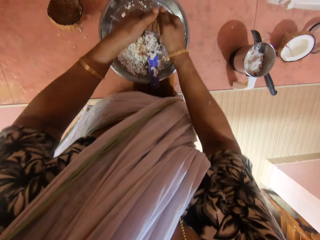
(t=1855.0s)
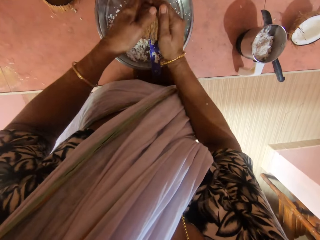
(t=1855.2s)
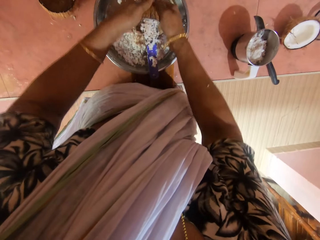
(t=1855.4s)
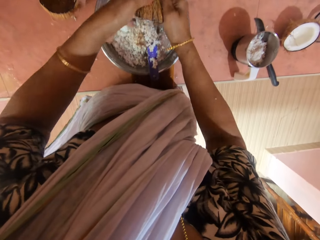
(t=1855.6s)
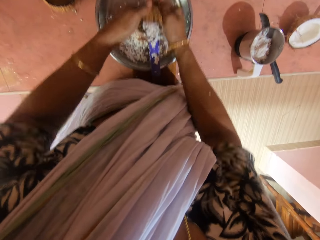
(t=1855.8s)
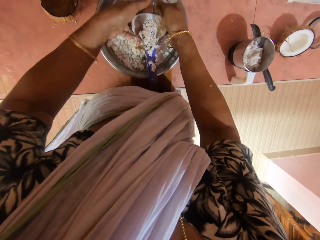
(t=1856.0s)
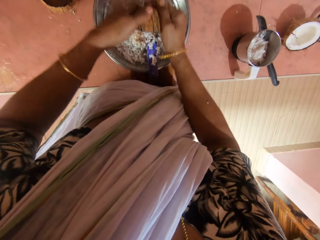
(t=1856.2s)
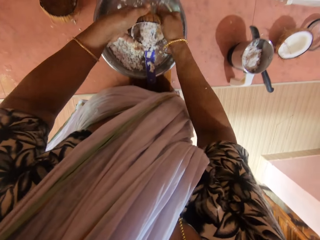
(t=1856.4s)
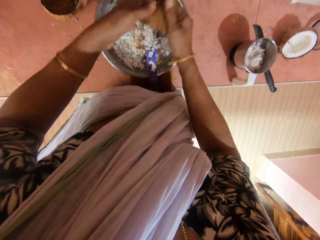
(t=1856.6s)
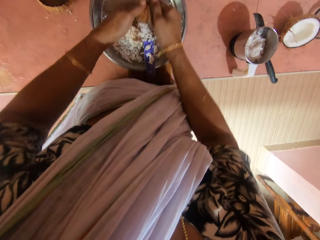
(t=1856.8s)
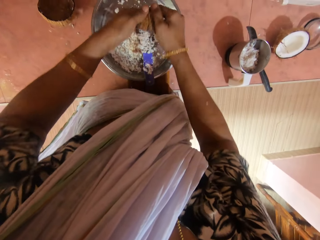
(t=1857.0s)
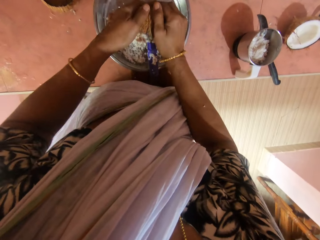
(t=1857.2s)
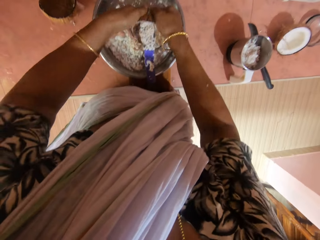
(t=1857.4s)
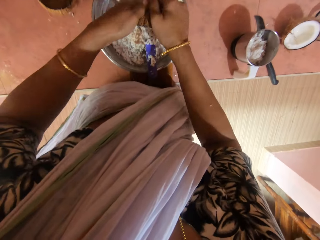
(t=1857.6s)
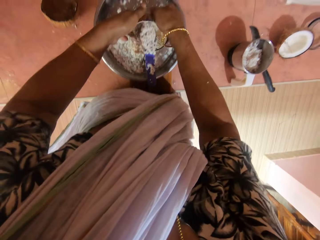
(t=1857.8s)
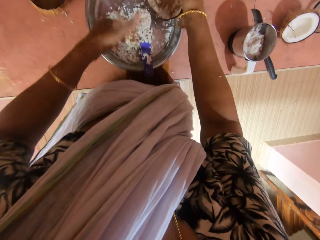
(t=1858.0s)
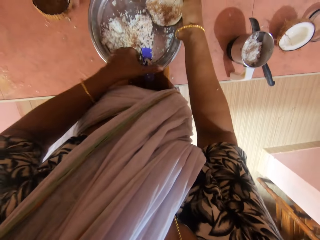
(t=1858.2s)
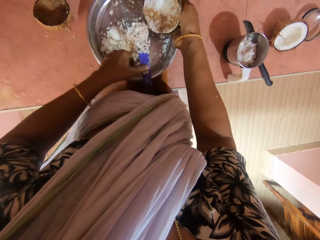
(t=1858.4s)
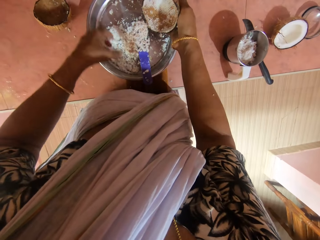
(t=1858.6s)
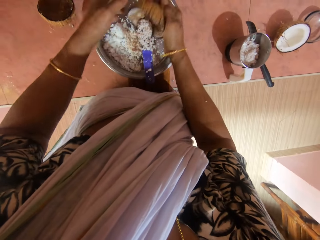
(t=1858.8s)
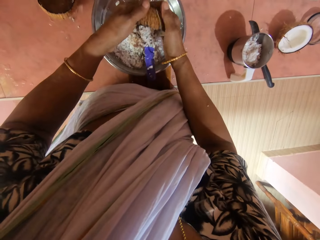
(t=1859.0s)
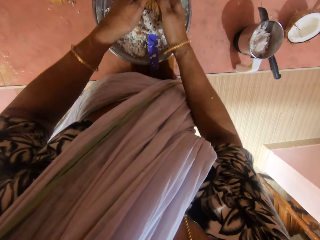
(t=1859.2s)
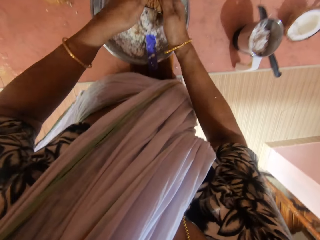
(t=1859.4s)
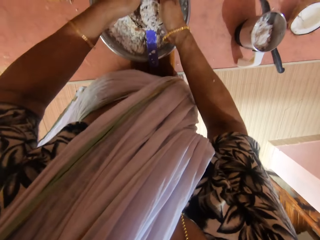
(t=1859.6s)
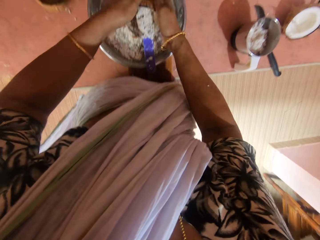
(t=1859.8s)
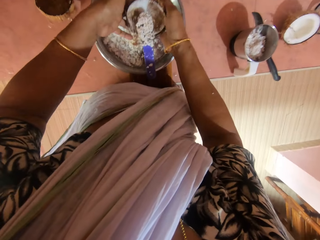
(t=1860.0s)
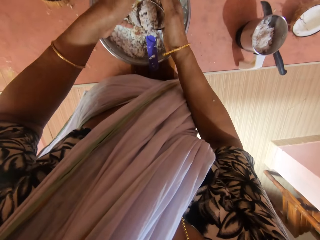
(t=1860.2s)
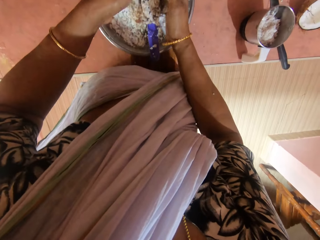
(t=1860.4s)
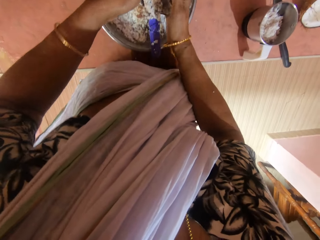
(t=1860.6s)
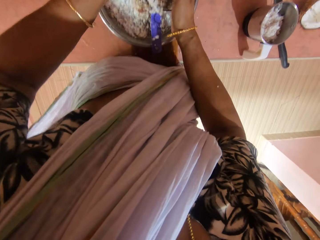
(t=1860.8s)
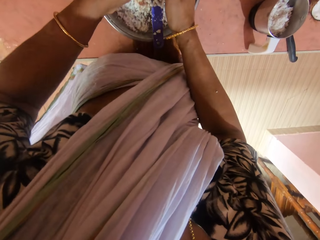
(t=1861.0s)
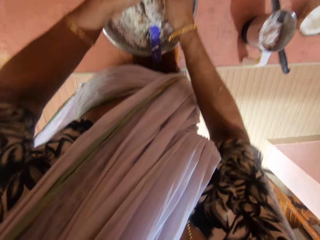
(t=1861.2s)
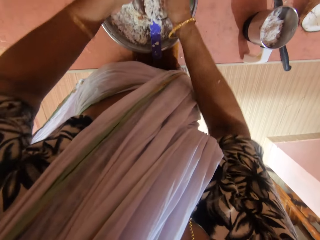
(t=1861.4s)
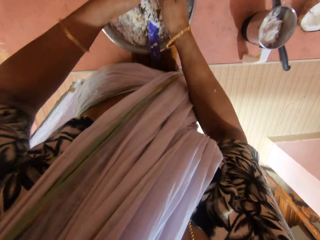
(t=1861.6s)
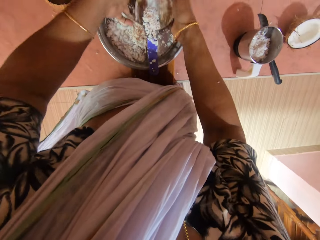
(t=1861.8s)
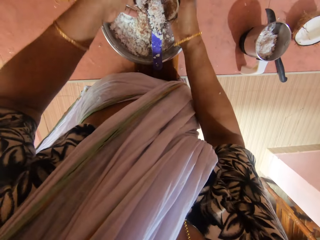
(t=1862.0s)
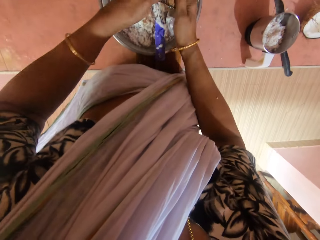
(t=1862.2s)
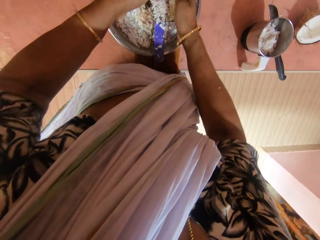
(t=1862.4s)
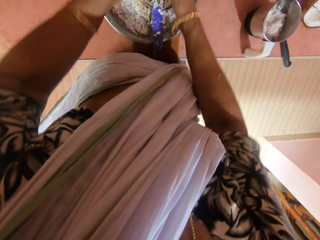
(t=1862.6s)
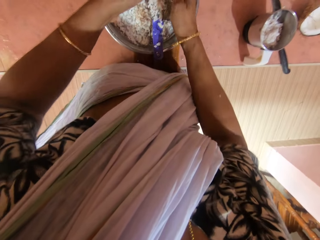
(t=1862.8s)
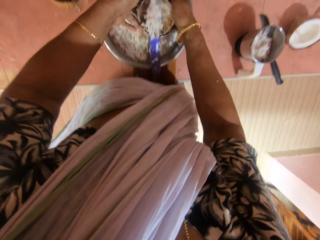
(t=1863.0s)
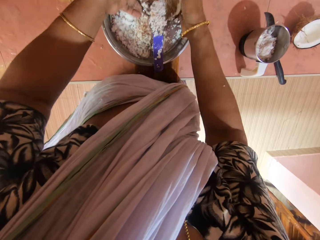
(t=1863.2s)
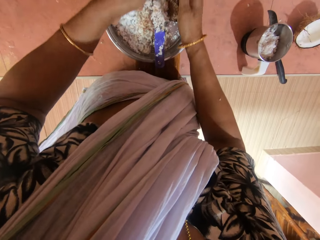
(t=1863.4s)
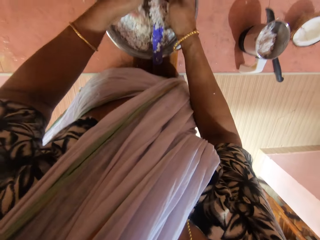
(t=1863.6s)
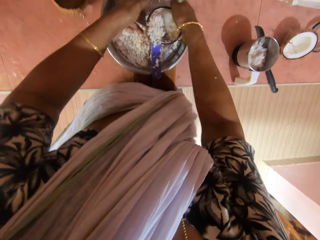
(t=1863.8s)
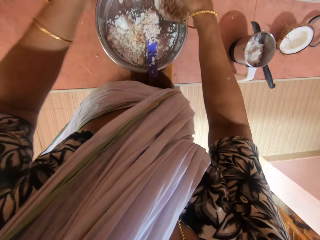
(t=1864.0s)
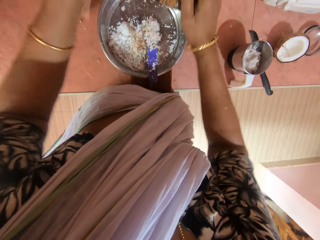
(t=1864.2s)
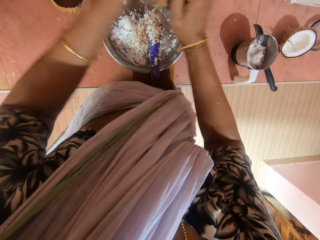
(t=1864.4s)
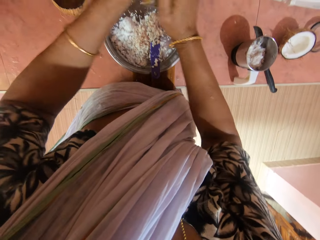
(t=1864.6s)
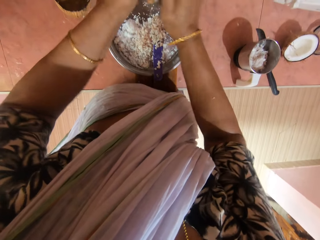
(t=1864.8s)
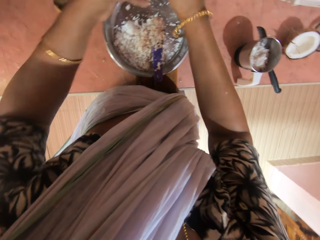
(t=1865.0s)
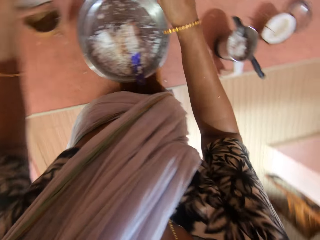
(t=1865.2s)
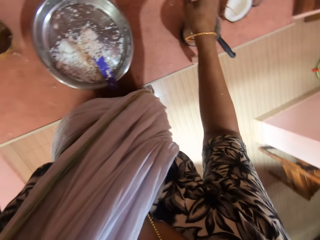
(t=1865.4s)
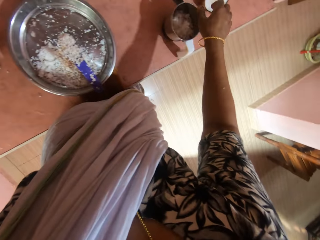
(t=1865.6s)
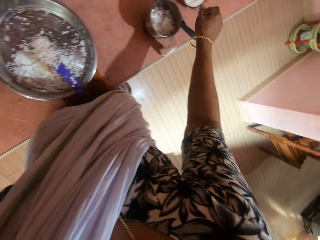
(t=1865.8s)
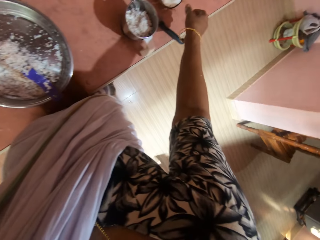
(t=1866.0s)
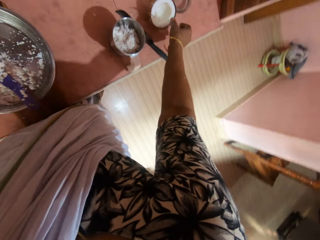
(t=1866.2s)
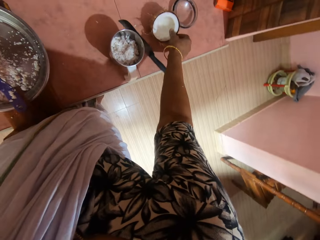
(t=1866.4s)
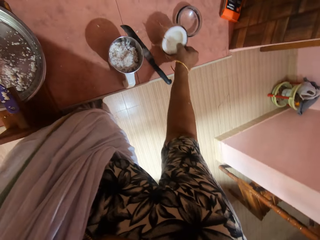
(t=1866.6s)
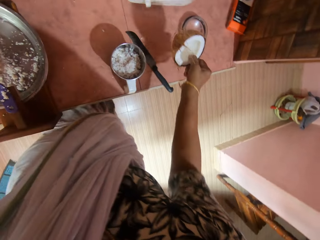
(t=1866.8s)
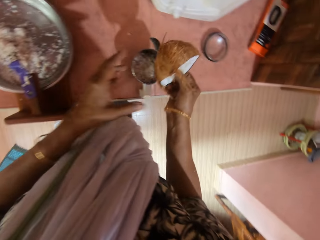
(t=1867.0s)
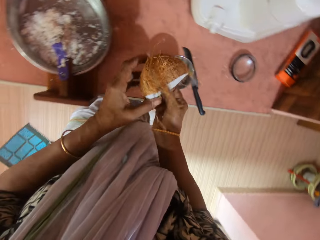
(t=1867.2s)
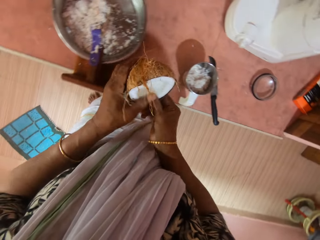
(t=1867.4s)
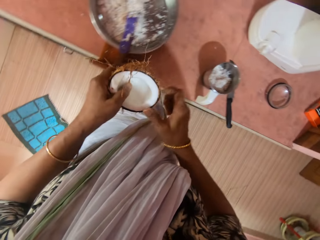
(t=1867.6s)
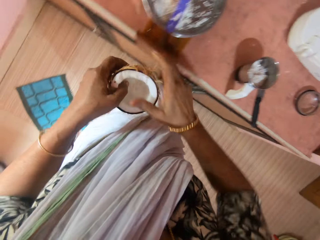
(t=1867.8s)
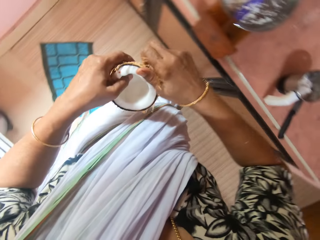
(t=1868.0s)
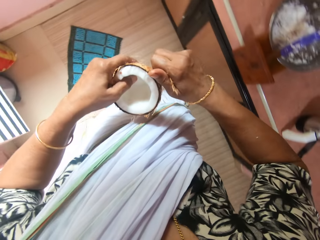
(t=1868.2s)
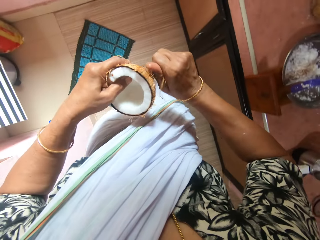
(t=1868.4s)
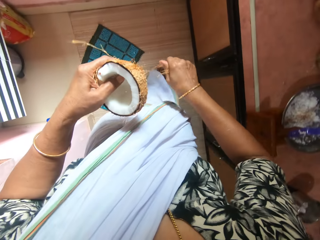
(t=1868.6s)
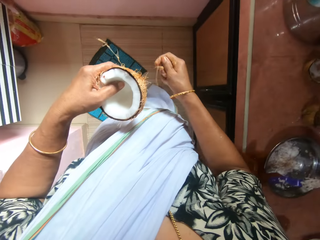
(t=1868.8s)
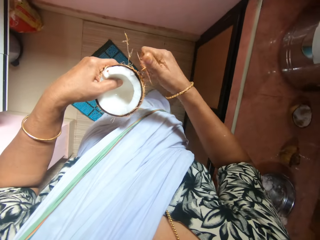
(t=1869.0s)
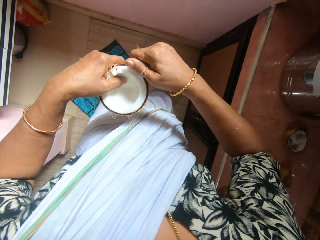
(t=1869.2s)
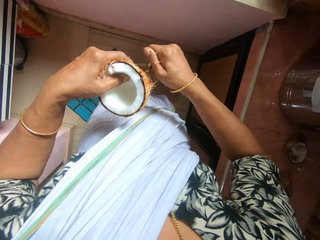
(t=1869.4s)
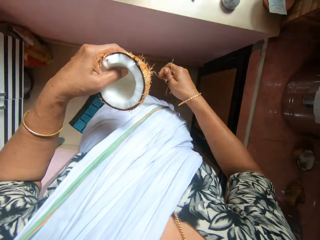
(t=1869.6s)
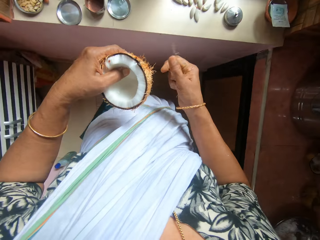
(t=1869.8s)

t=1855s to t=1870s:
The camera wearer moves pieces of coconut with a finger. She grates the coconut with a coconut scrapper. She dusts out the coconut from the shell with her hands. She hits the coconut shell with a hand. She drops the coconut shell on the shelf with her left hand. She picks a coconut from the shelf with her right hand. She switches the coconut to the other hand. She pulls out some hairs from the coconut shell with her right hand.

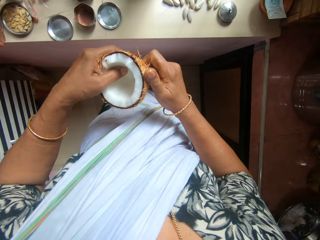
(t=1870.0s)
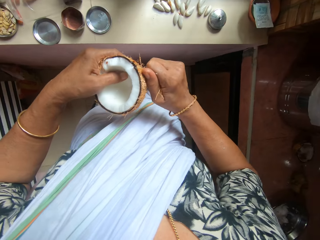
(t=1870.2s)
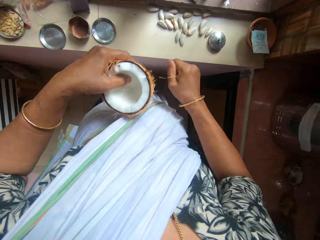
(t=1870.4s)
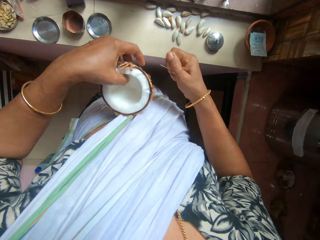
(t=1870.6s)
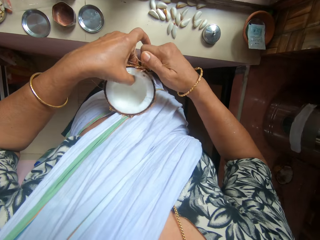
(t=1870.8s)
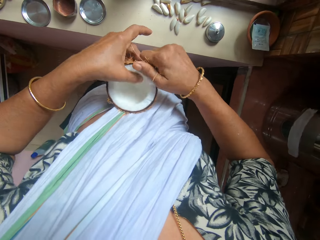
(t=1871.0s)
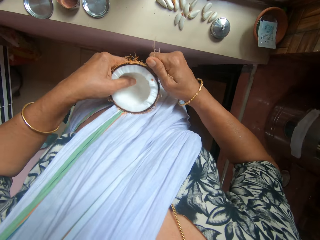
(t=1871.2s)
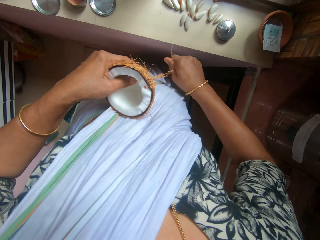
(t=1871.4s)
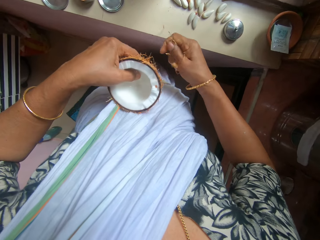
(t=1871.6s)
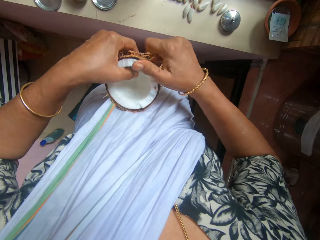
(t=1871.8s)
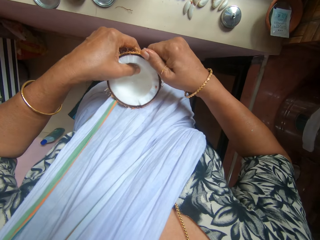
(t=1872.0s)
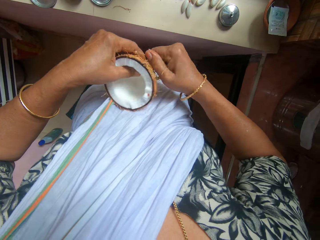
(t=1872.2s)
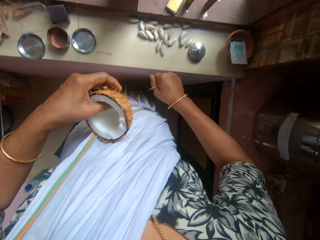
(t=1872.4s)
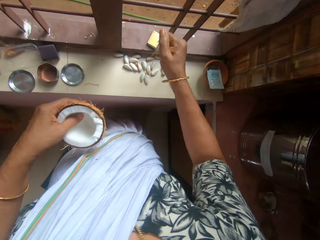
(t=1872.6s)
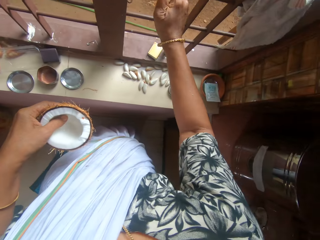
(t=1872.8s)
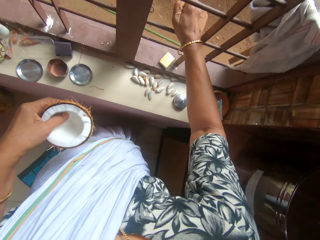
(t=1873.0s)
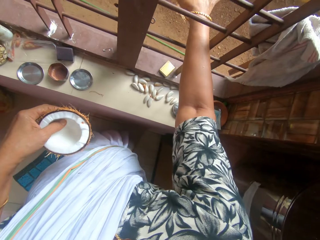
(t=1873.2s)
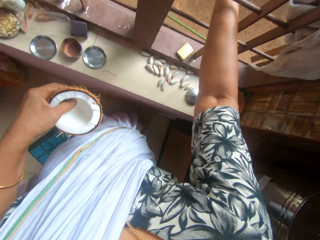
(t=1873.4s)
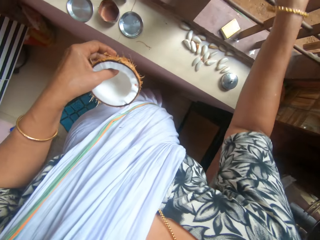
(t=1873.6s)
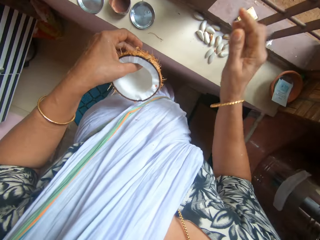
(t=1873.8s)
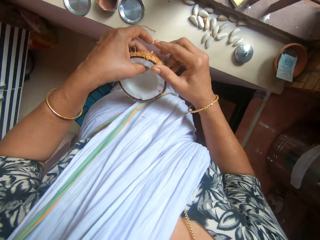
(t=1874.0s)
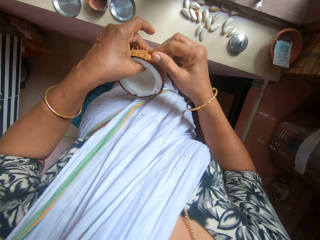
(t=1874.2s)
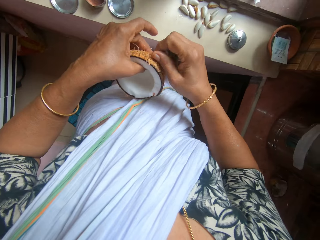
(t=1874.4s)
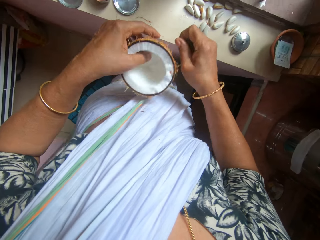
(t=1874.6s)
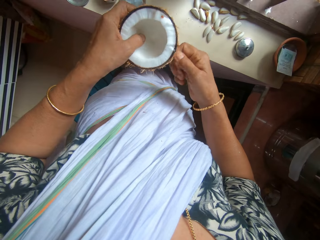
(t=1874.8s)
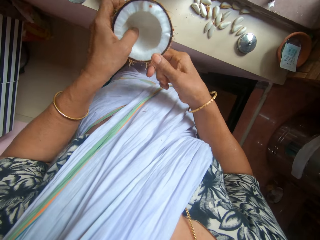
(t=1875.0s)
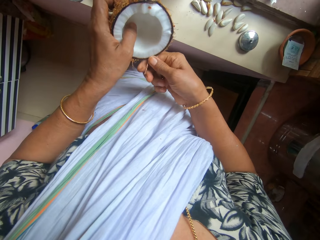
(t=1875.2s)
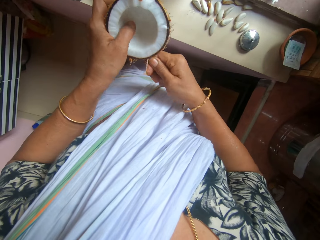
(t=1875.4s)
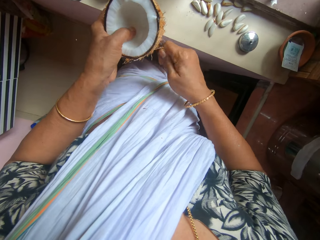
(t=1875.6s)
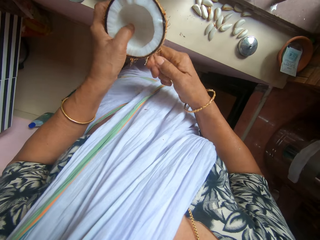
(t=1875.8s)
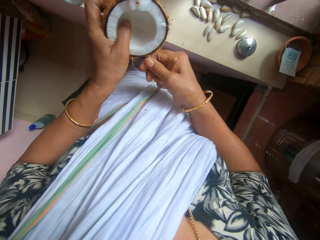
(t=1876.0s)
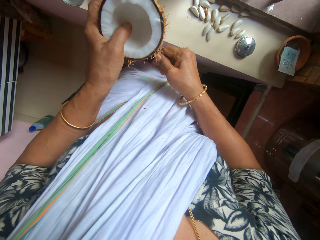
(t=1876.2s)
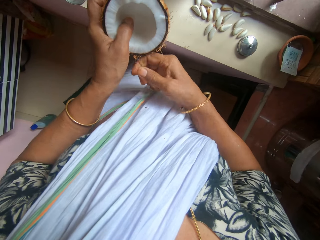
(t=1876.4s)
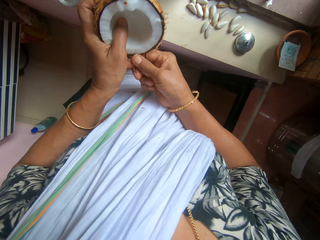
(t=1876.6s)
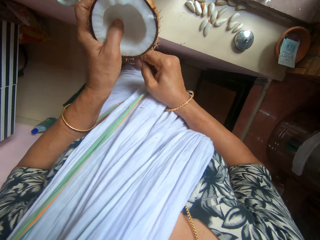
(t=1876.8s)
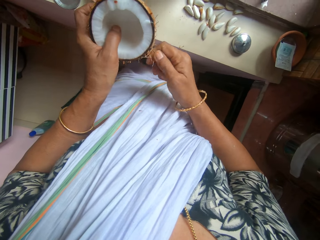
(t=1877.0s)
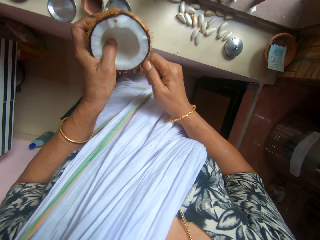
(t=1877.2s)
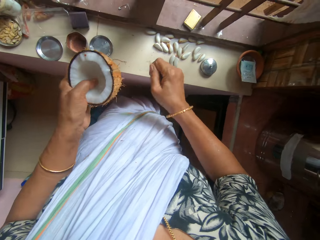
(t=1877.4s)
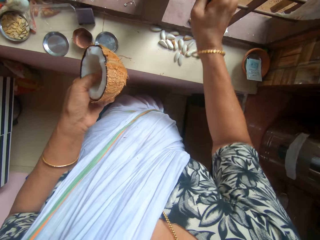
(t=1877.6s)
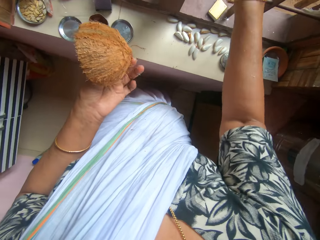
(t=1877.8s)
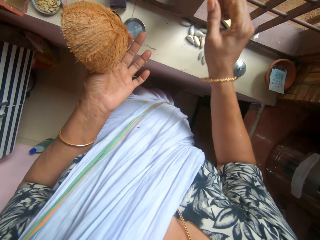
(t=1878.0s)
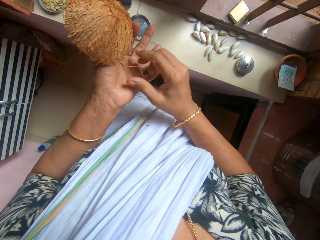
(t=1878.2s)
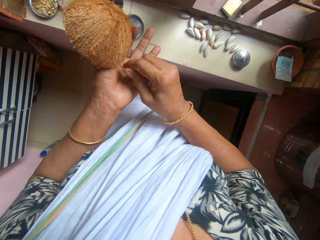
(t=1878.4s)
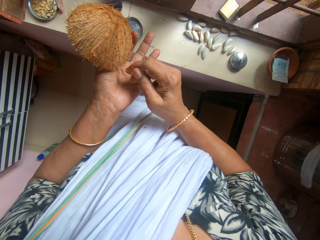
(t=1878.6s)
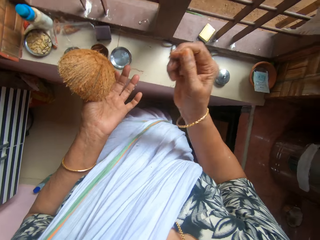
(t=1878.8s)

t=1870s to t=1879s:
The camera wearer drops the hairs on the ground with her right hand. She pulls out some hairs from the coconut shell with her right hand. She drops the hairs on the ground with her right hand. She pulls out some hairs from the coconut shell with her right hand.
